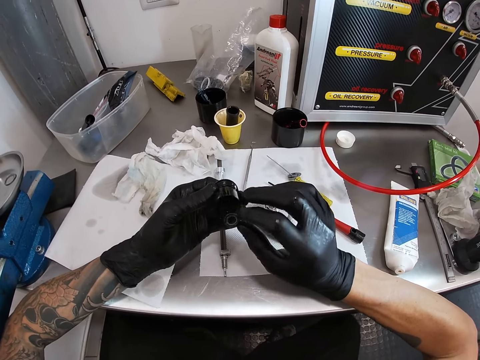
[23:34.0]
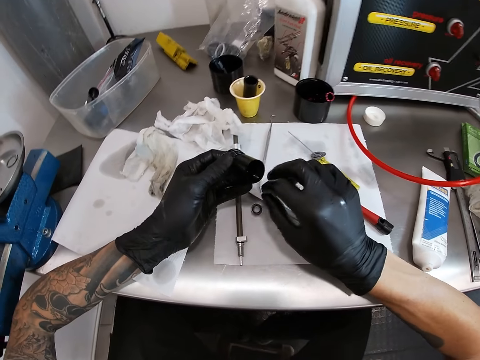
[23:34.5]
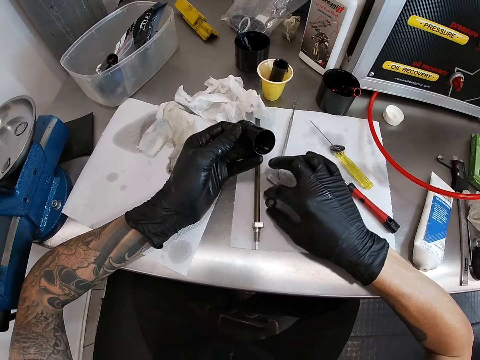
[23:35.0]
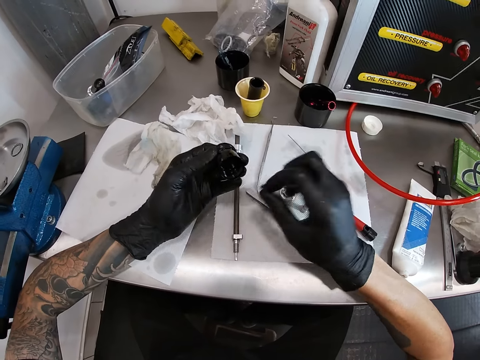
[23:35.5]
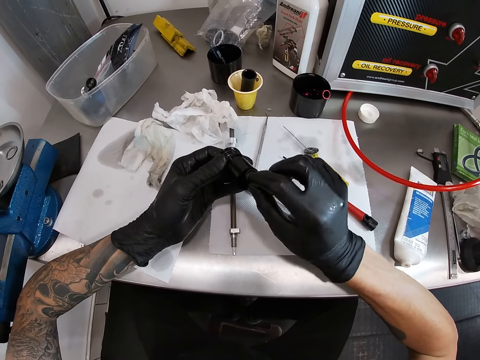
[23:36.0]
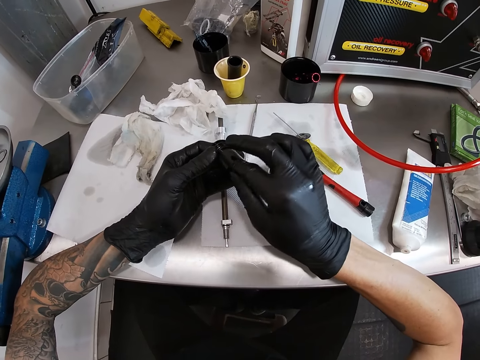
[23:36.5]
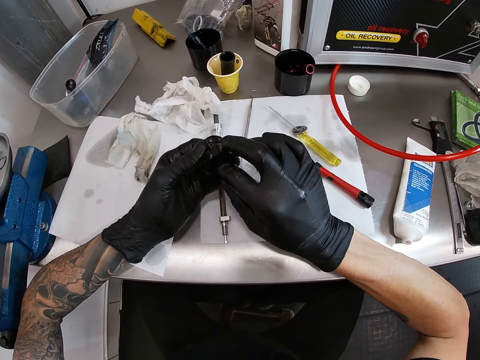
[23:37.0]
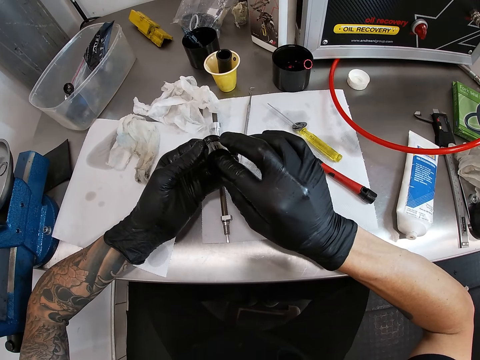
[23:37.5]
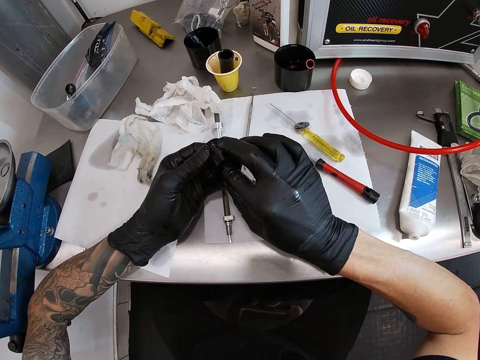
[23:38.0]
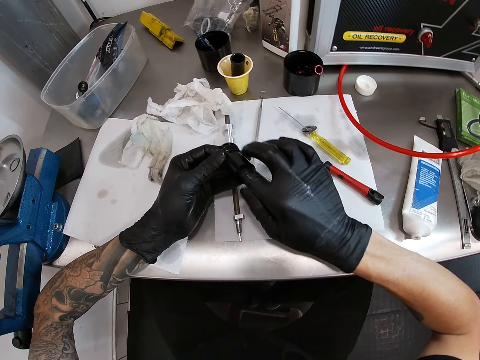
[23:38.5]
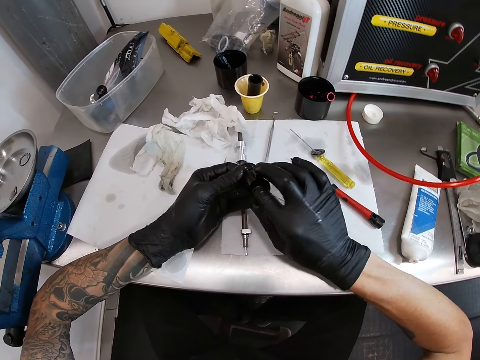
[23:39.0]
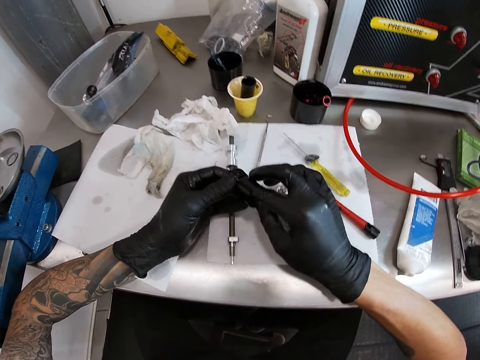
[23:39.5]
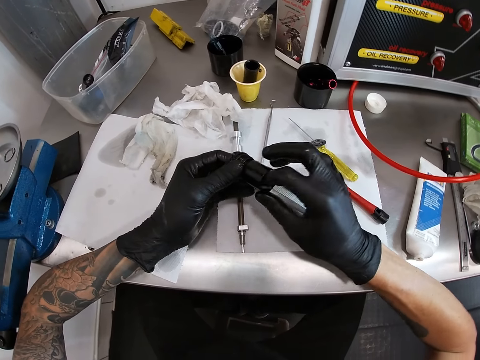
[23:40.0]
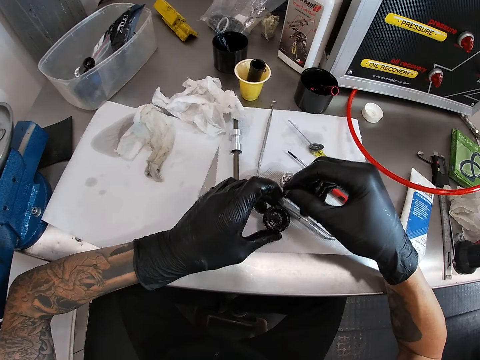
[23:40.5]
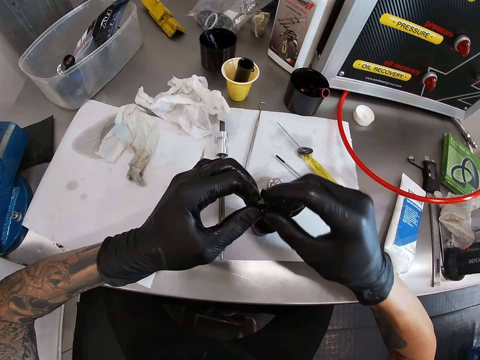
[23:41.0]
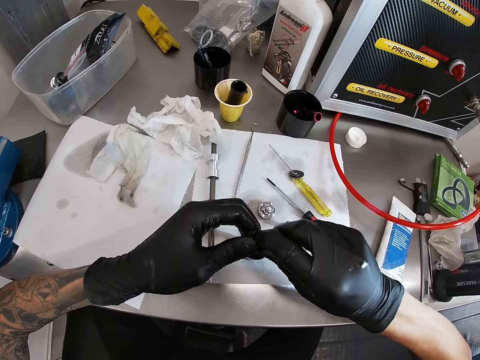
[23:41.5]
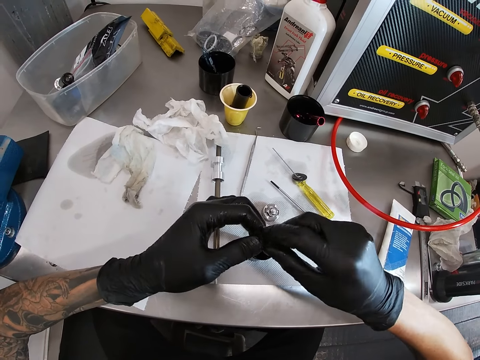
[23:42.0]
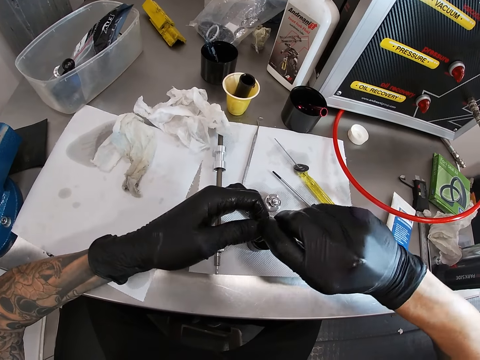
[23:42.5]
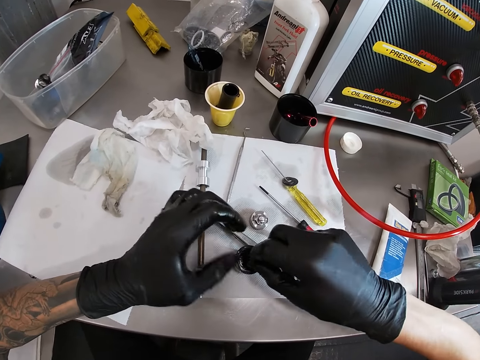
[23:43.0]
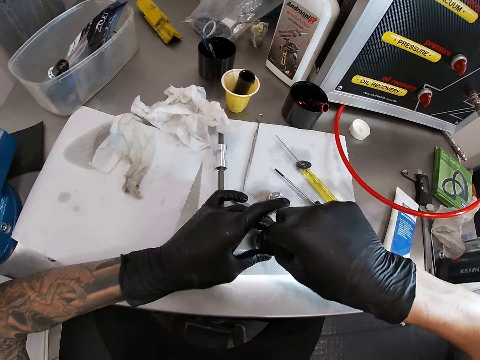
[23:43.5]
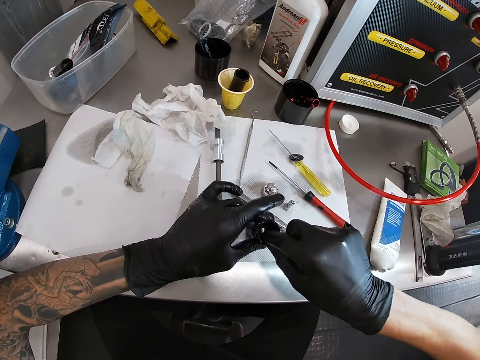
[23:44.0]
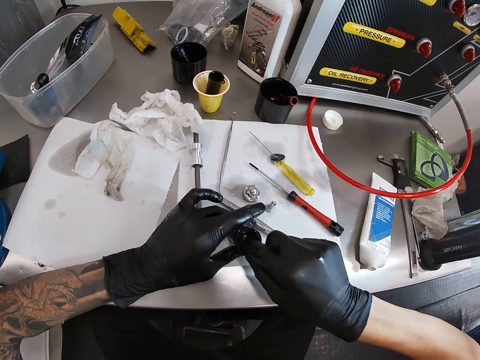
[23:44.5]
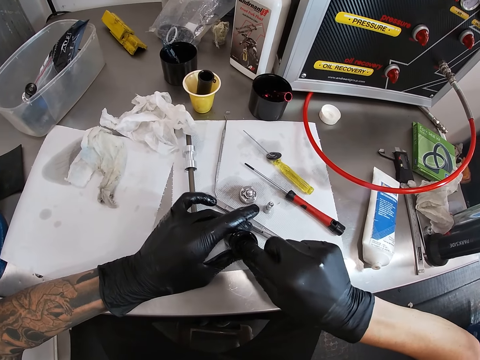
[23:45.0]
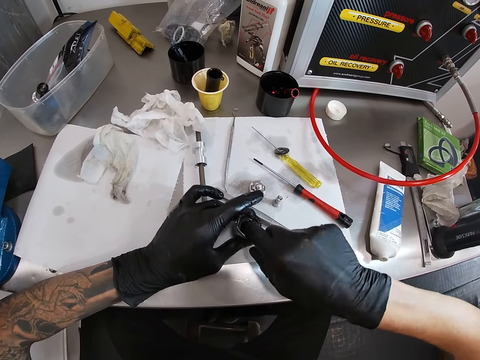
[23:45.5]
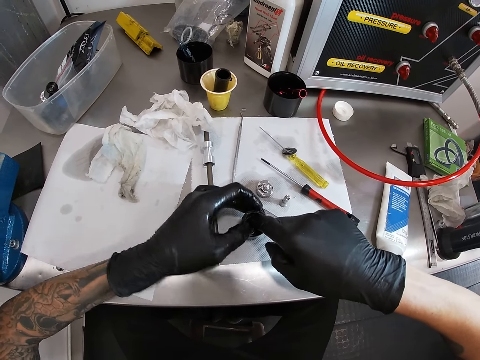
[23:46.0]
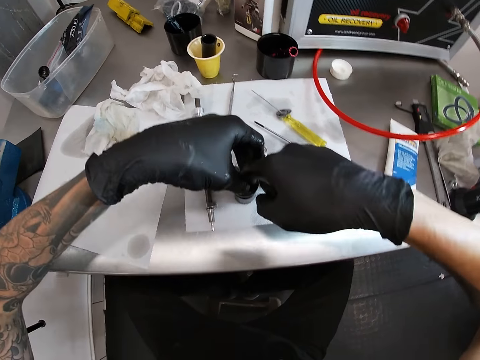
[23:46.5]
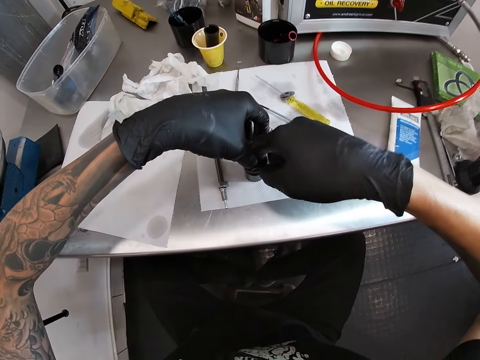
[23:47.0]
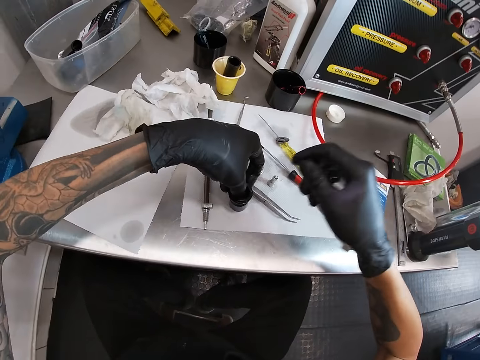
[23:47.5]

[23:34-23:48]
The camera wearer puts a finger in the bulb holder or small pipe. He picks the nut from the table with his right hand. He puts the nut in the small pipe with his right hand. He puts a finger in the bulb holder. He takes out the nut from the small pipe with his right hand. He drops the small pipe on the table with his left hand. He holds the nut with both hands. He puts the nut in the small pipe with his right hand.

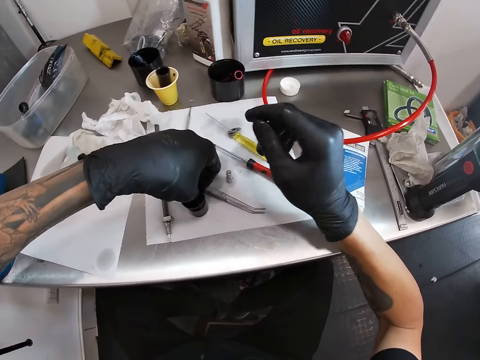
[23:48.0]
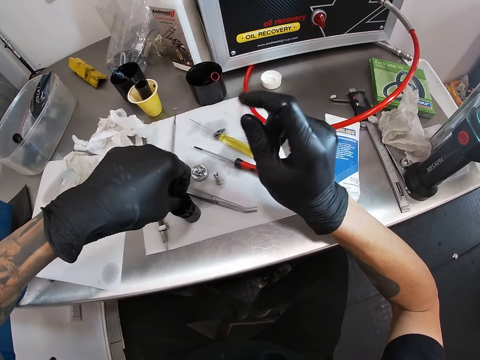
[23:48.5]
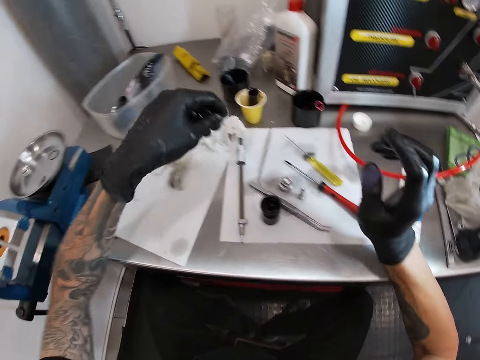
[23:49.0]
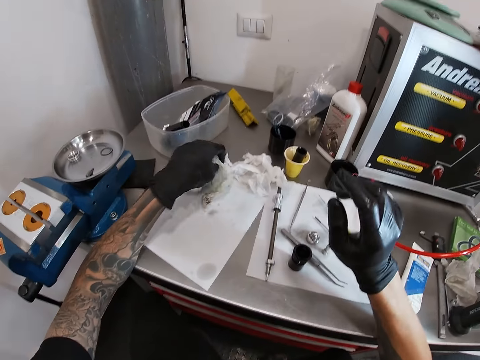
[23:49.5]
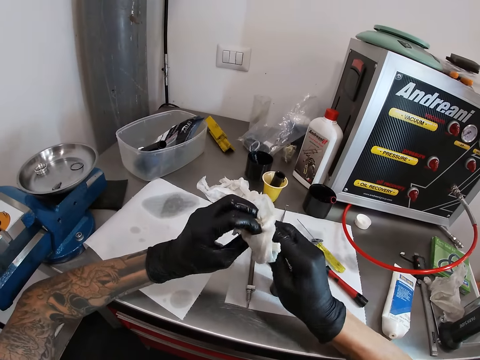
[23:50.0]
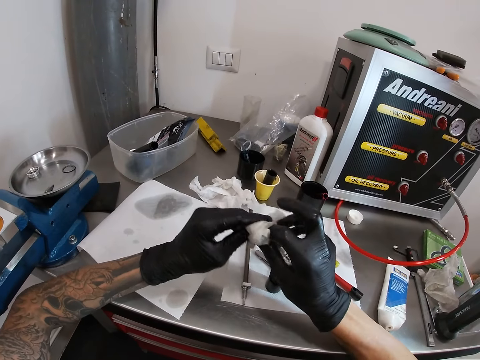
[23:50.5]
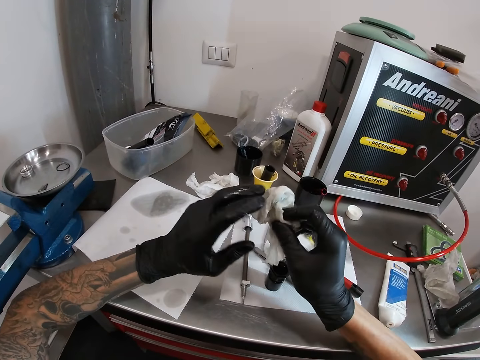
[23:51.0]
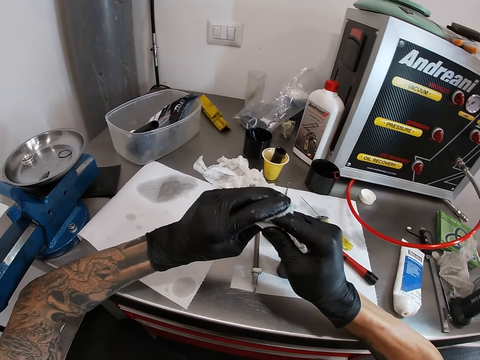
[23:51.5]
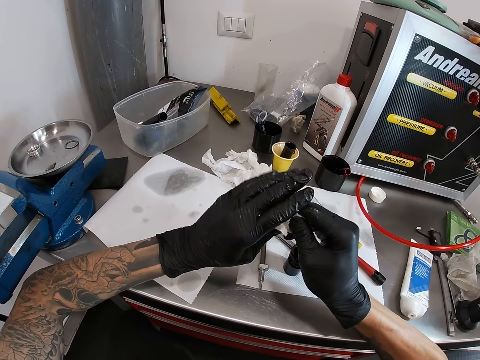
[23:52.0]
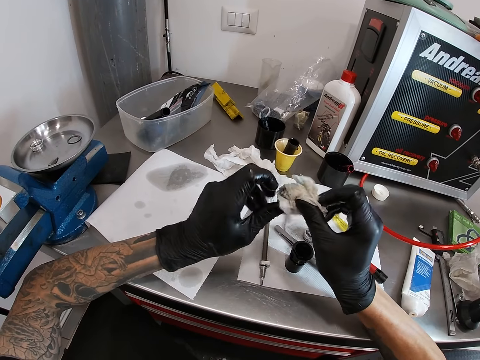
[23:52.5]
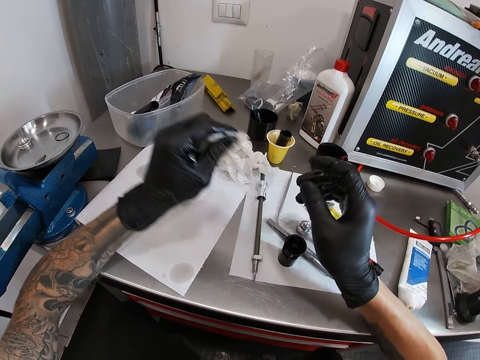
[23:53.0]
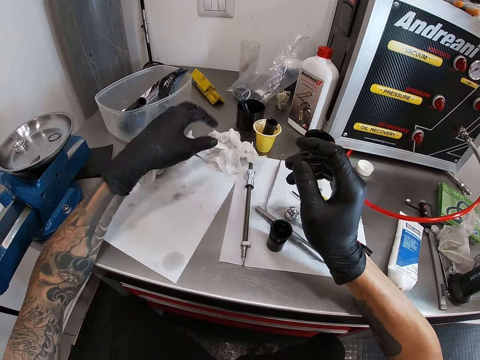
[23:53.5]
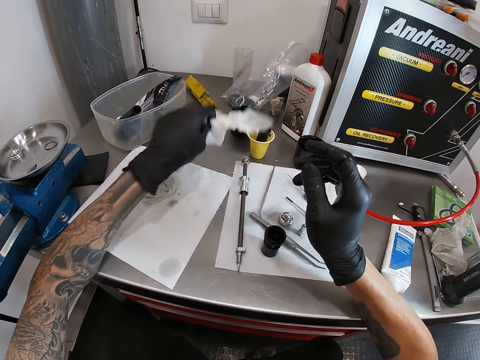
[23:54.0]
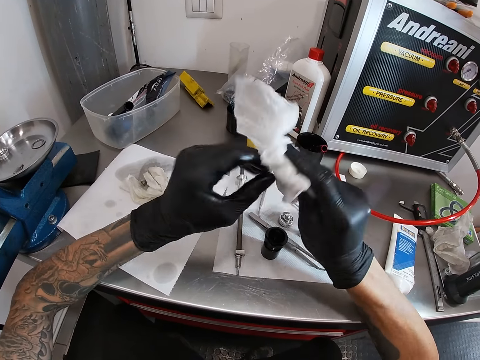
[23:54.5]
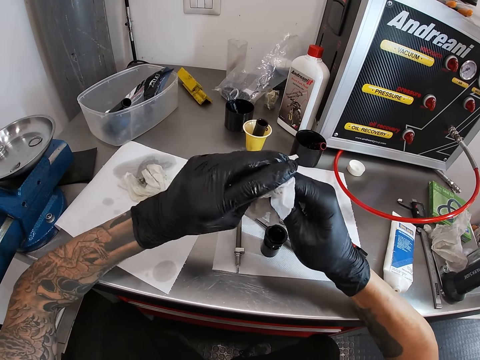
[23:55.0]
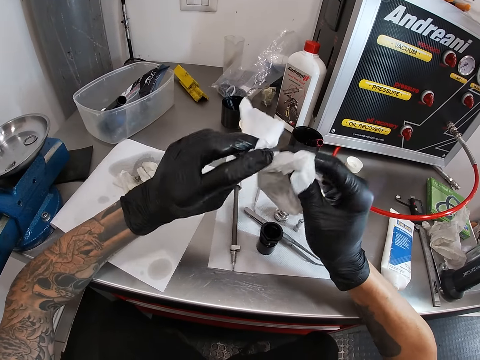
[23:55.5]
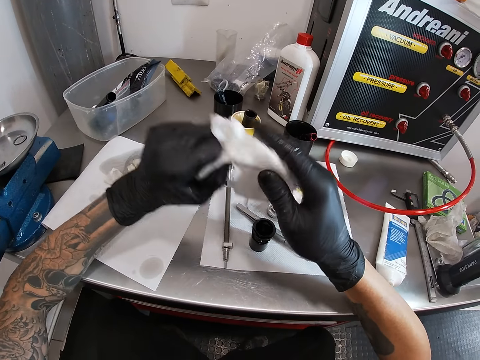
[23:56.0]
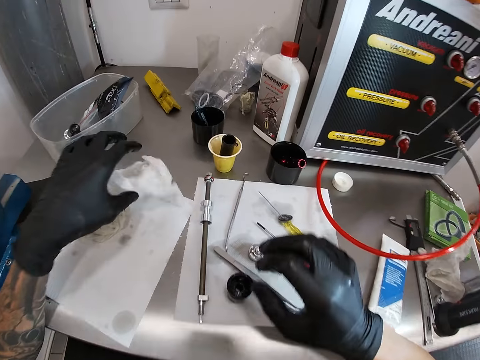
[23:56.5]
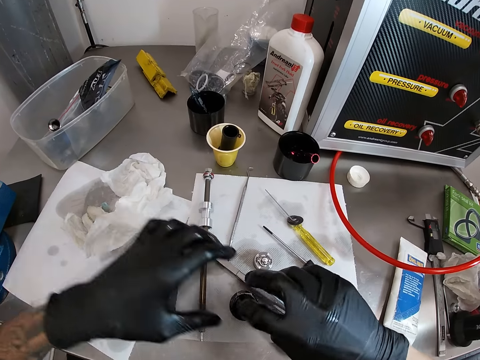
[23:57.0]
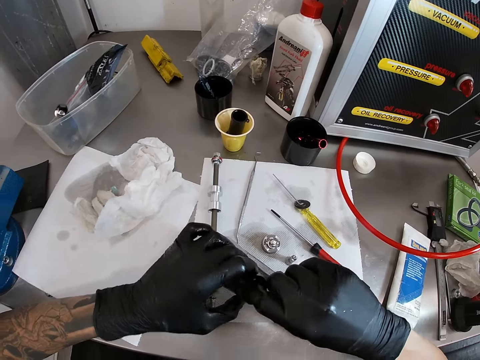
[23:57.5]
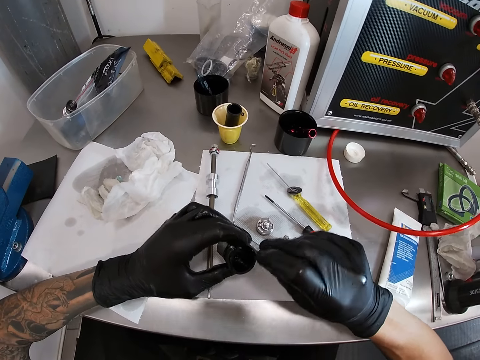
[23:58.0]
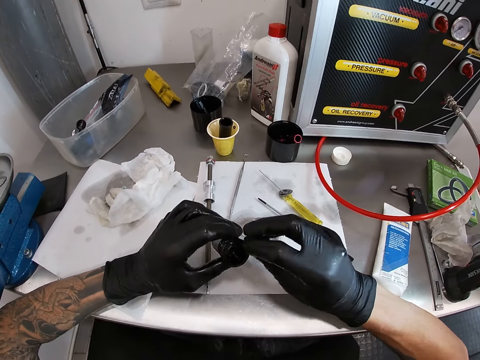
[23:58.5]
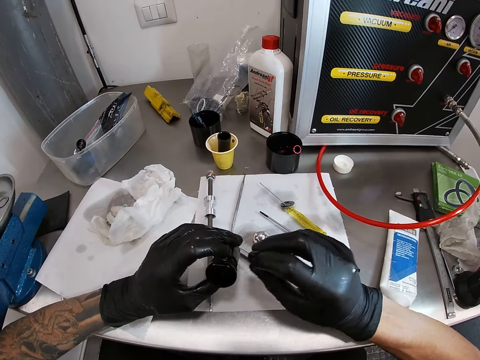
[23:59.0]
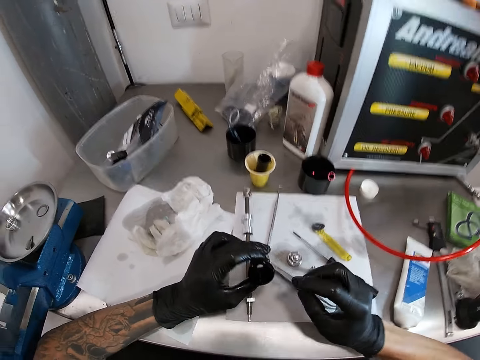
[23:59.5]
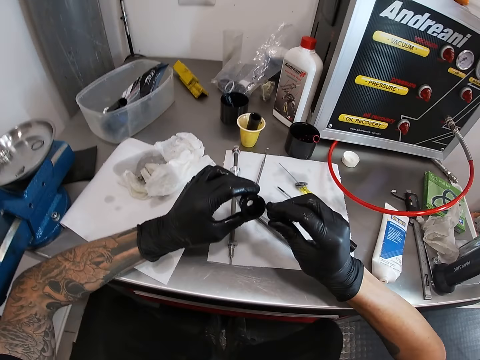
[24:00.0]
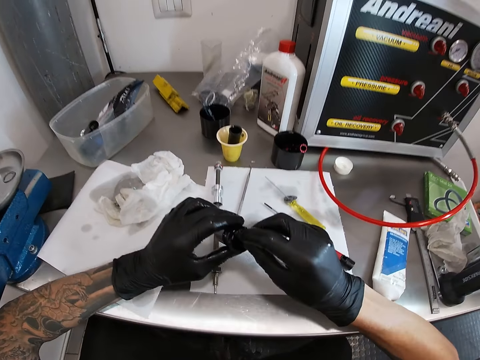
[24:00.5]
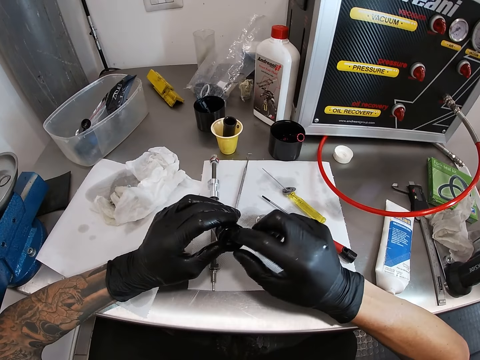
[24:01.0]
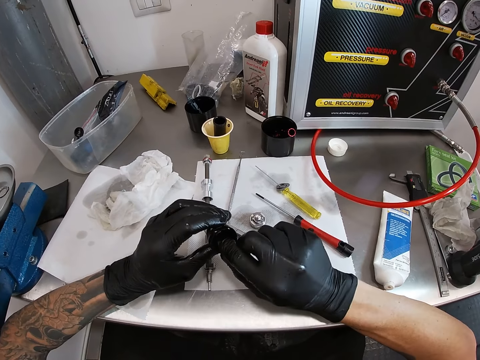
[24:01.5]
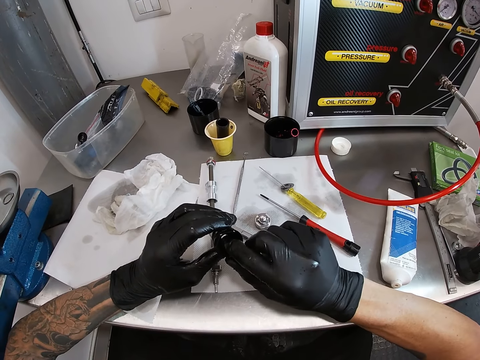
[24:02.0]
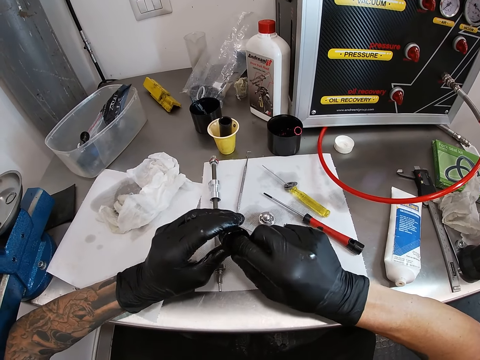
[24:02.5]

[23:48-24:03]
The camera wearer picks a tissue on the table with his left hand. He wipes both hands with the tissue. He drops the tissue on the table with his left hand. He picks the tissue on the table with his left hand. He wipes both hands with the tissue. He drops the tissue on the table with his left hand. He picks the bulb holder or small pipe from the table. He removes the nut from the small pipe with his right hand. He holds the small pipe with his left hand. He puts the nut in the small pipe with his right hand.
